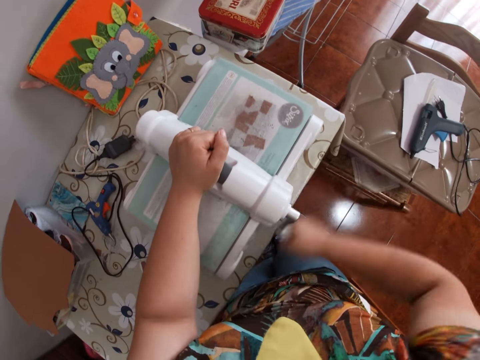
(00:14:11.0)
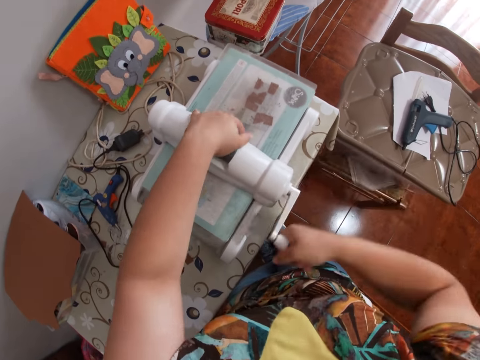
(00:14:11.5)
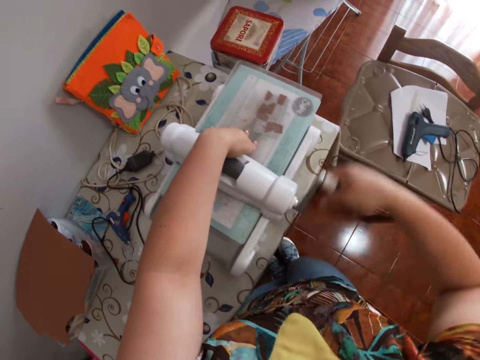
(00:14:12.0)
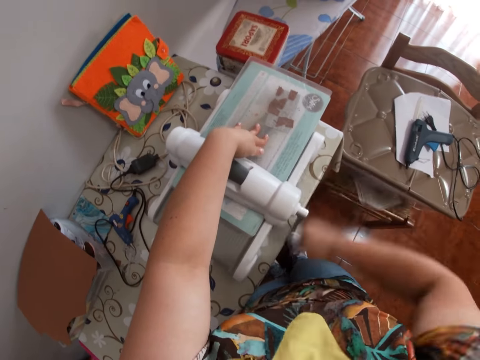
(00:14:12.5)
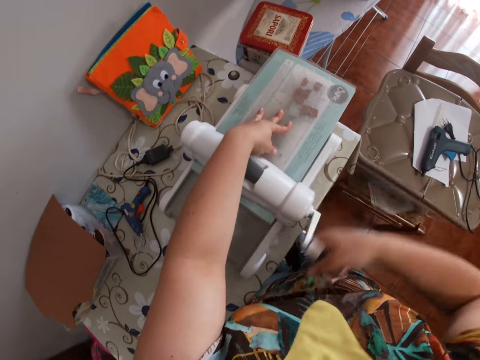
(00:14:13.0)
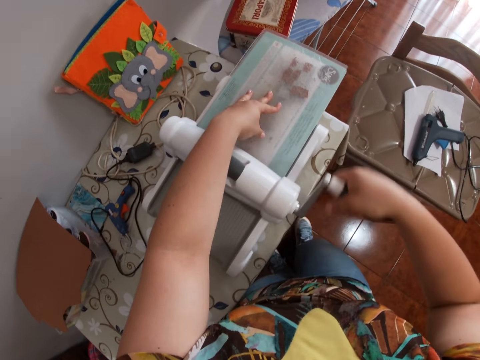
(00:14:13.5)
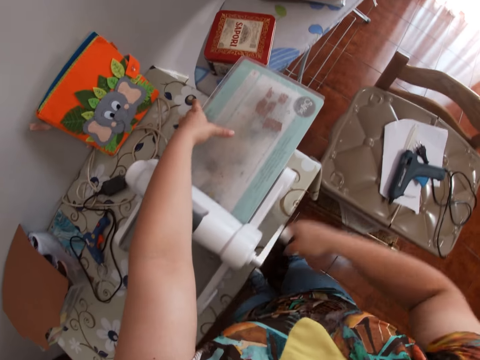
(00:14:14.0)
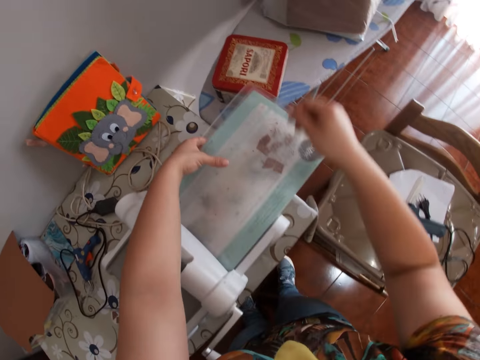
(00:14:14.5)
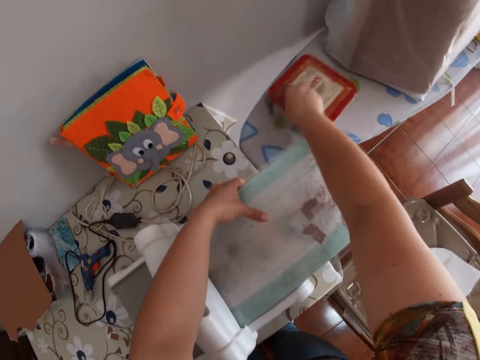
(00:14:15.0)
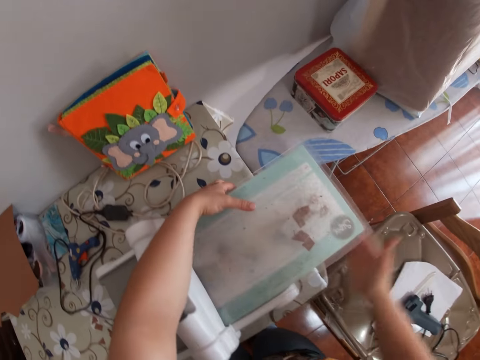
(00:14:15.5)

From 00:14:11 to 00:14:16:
The camera wearer moves a metal container on another table sideways with her right hand.

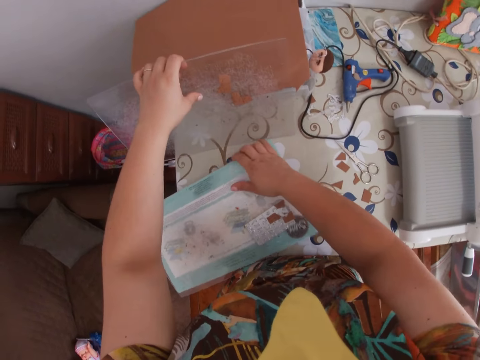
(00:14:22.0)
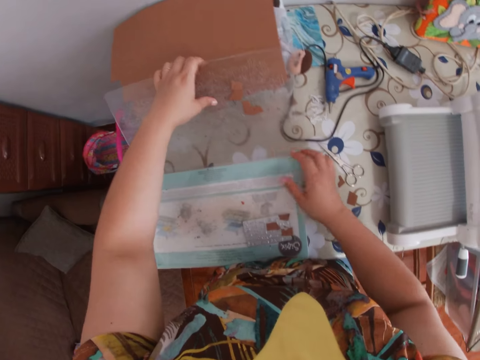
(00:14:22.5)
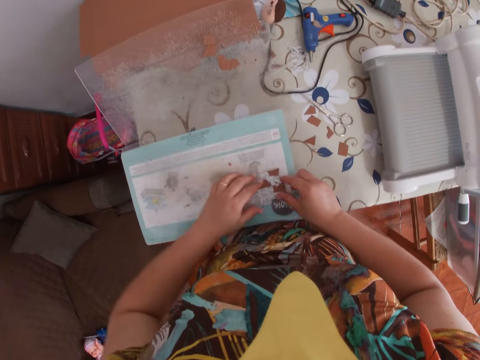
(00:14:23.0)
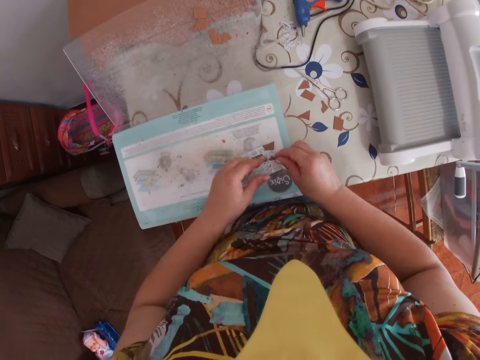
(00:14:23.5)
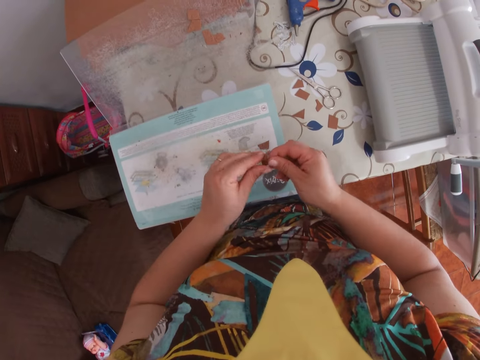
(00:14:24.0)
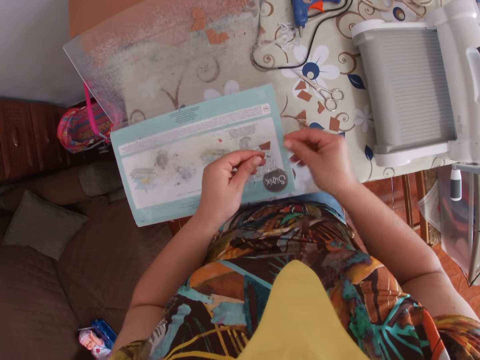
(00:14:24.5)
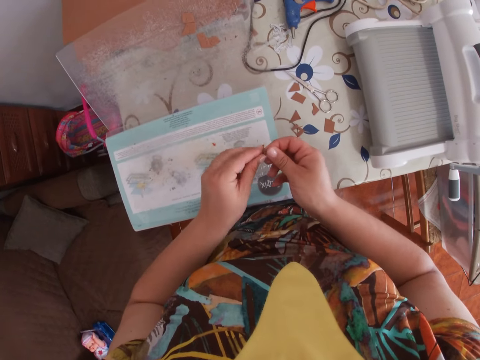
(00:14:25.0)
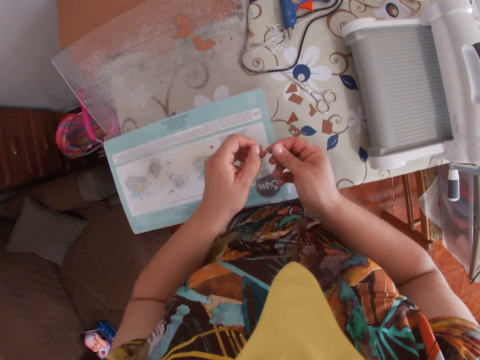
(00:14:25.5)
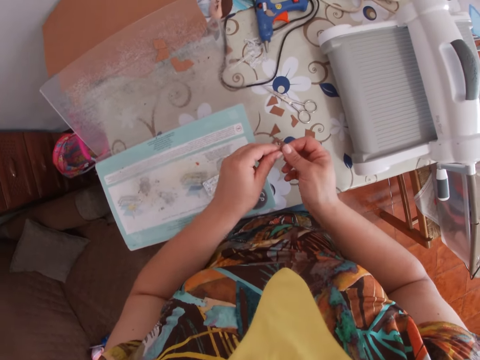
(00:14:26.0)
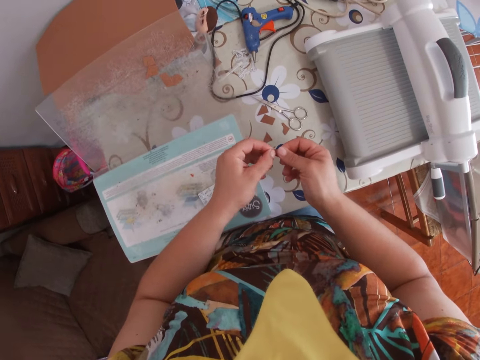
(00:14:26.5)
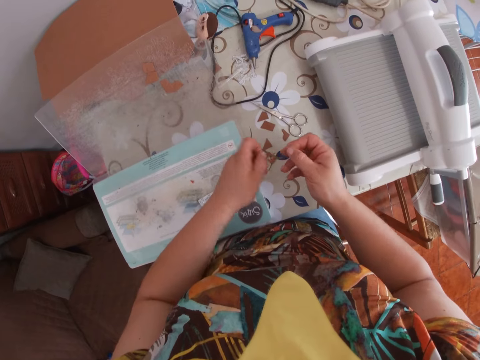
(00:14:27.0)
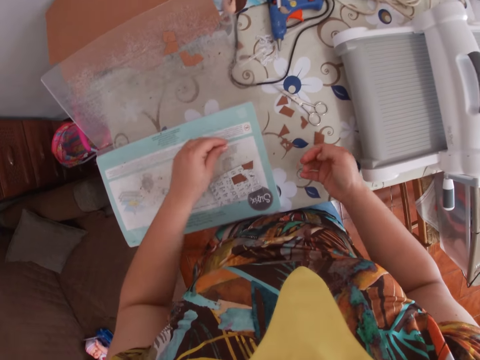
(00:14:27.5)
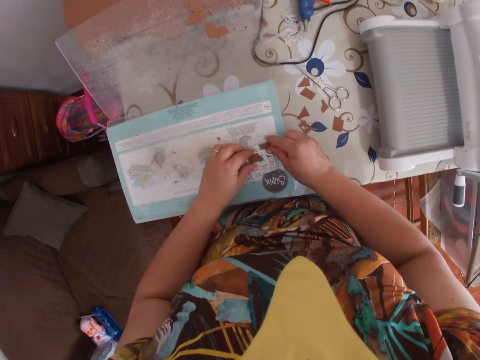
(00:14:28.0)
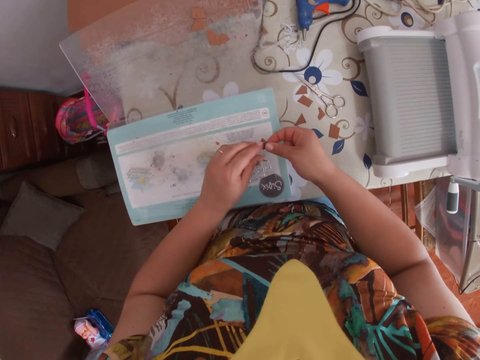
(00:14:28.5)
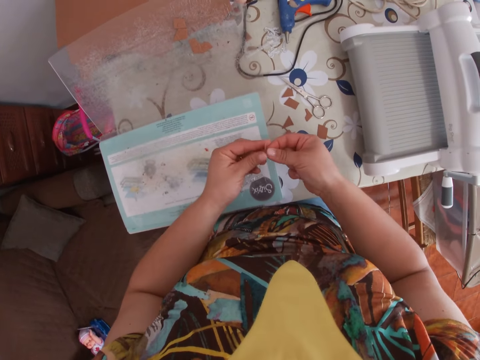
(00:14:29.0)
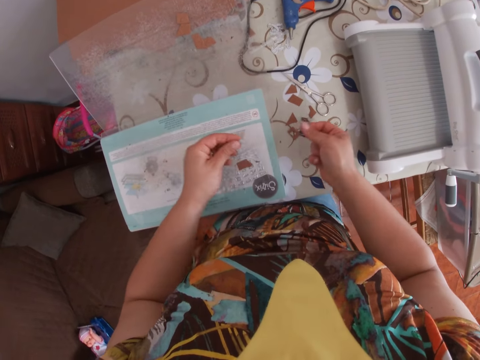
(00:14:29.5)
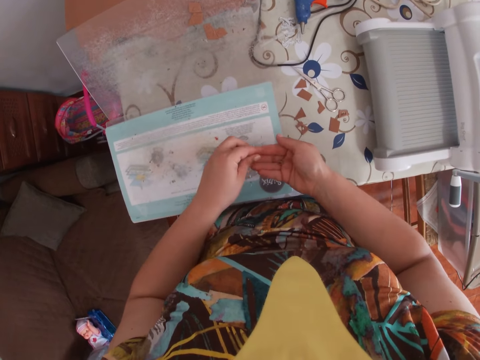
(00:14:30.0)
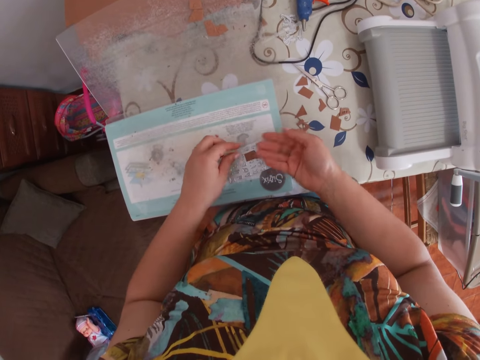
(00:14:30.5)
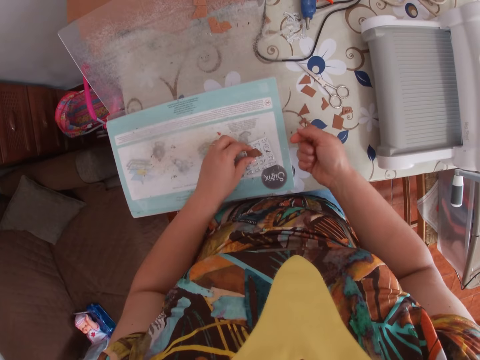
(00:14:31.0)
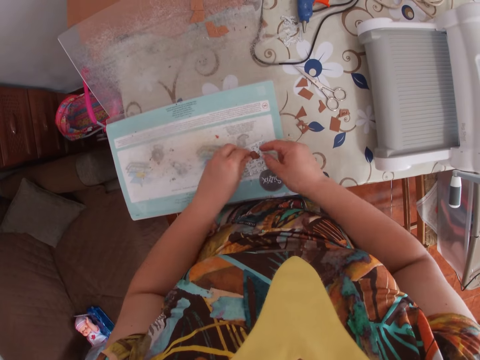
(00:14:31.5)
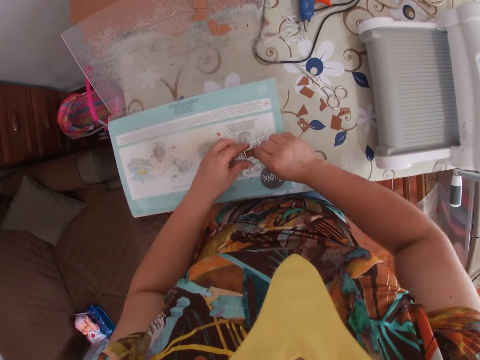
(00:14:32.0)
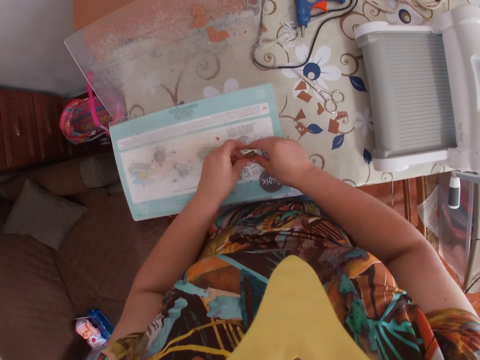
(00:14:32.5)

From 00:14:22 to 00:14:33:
The camera wearer picks a piece of leather from the die with her right hand. She removes the cut piece of leather with both hands.

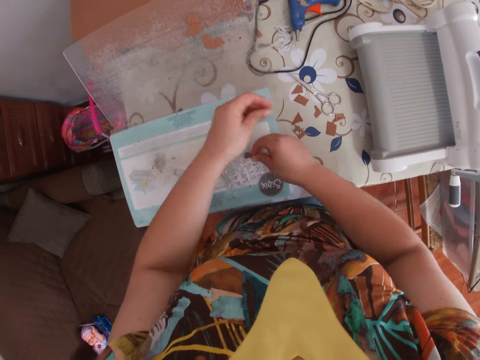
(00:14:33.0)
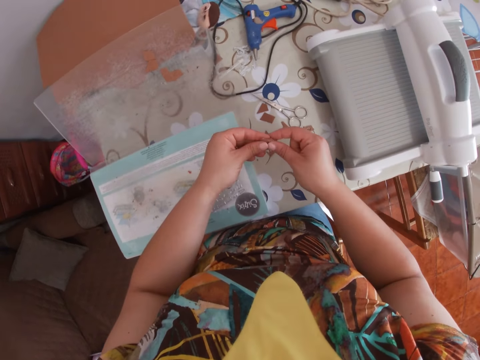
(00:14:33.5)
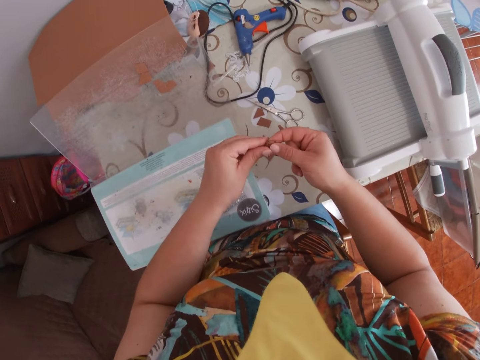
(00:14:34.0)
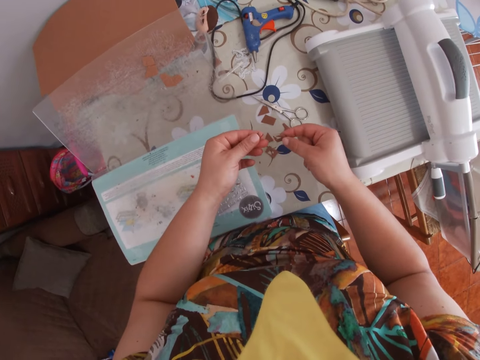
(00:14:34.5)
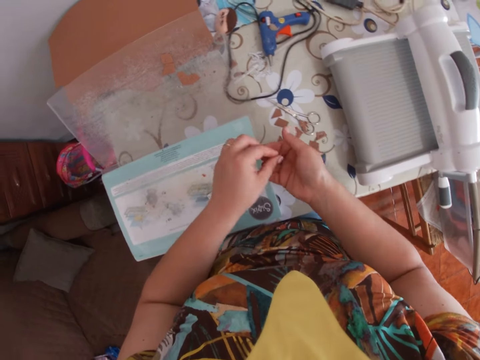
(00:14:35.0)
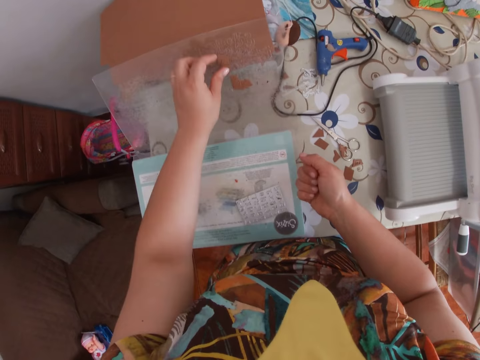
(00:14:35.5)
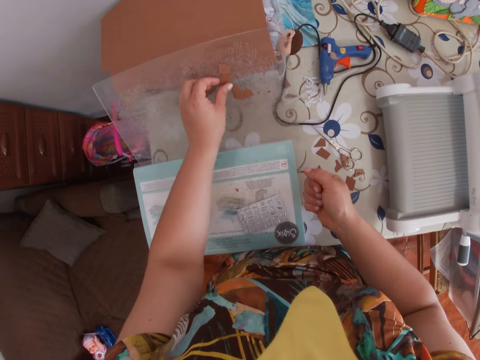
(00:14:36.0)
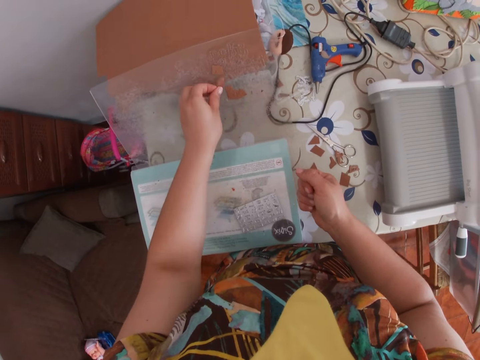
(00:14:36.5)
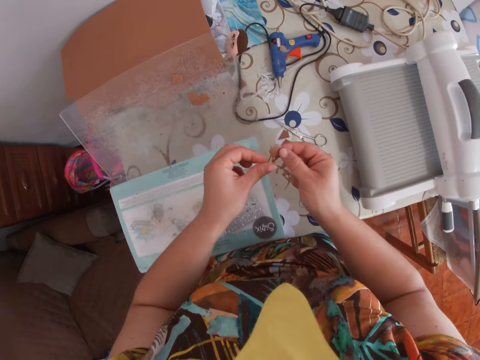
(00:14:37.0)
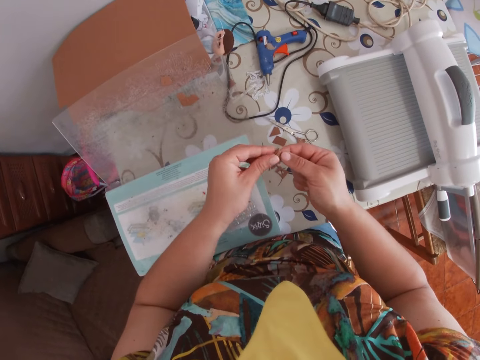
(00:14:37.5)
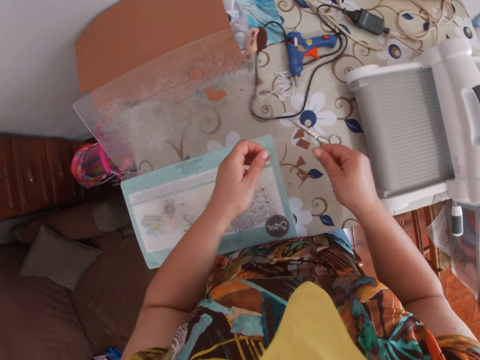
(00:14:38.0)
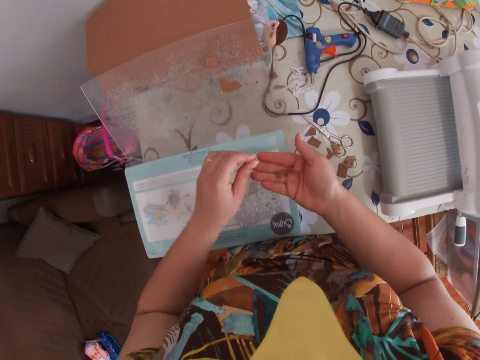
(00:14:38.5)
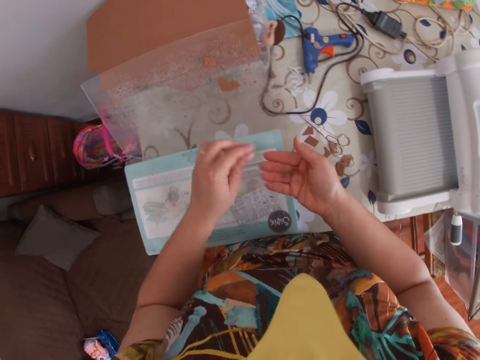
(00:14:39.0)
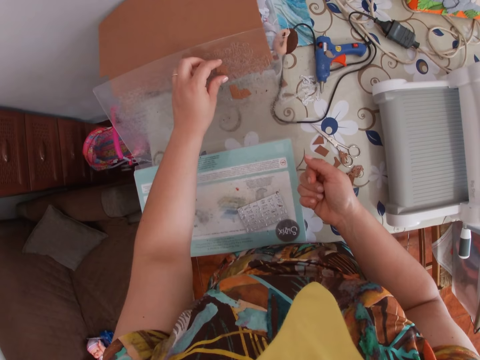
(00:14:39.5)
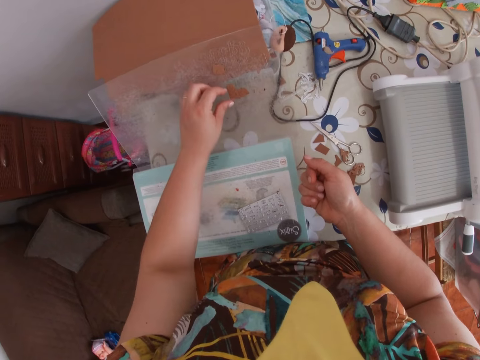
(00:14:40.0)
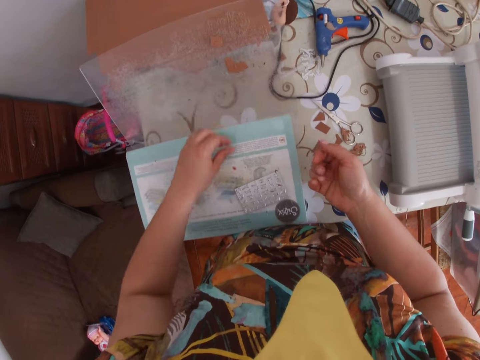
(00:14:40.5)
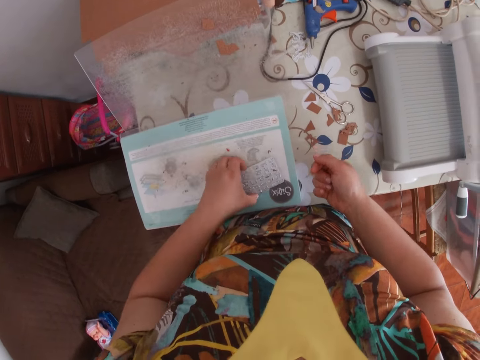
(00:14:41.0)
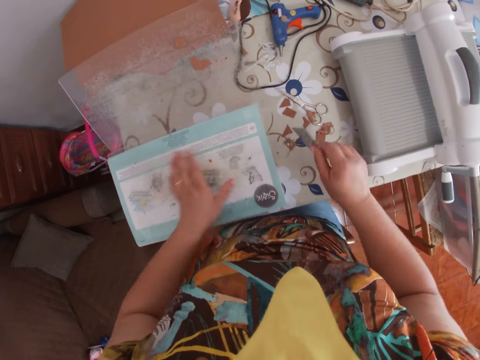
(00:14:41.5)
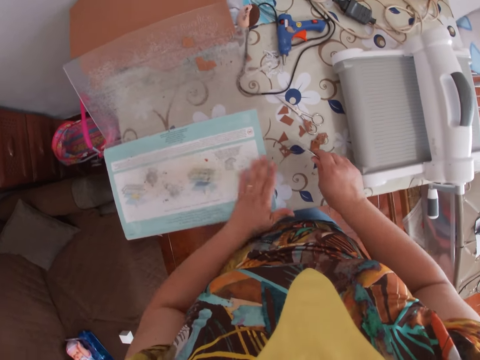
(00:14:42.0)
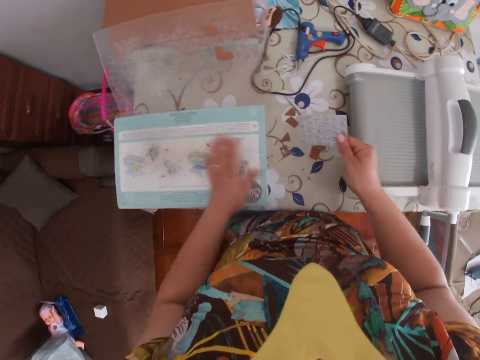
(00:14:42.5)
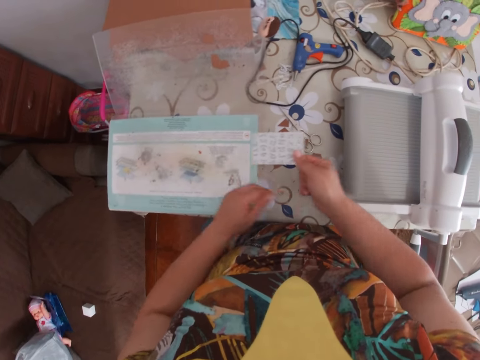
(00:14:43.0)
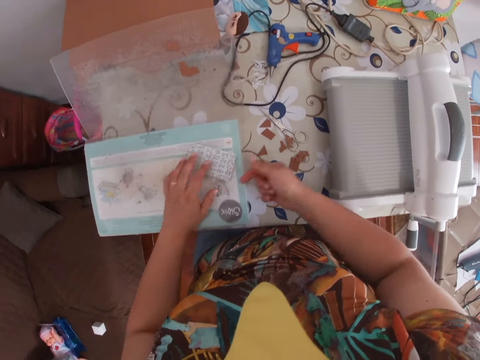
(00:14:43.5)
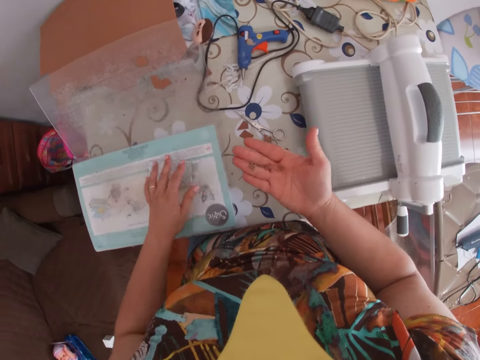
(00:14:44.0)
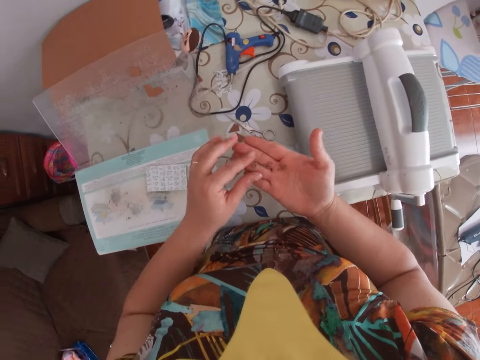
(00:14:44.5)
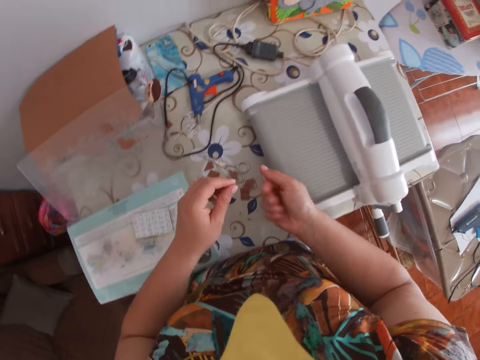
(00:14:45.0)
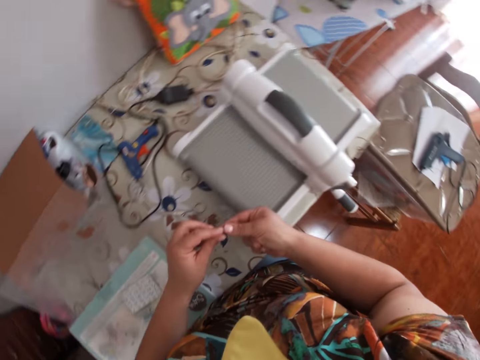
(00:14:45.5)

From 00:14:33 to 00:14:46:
The camera wearer removes a piece of leather from the face of the cutting pad with her left hand. She removes the cut piece of leather with both hands. She picks the die with her left hand. She passes the die to her right hand. She hits the die on the table with her right hand. She clears the surface of the base plate with her left palm. She drops the die on the base plate with her right hand. She adjusts the die on the base plate with her left hand.
